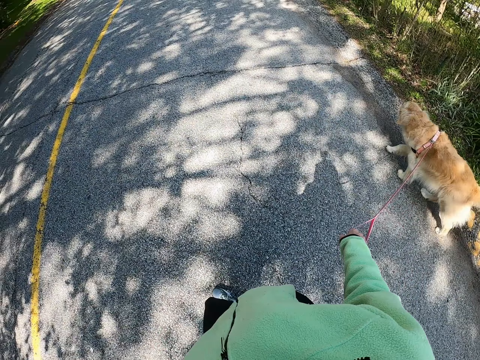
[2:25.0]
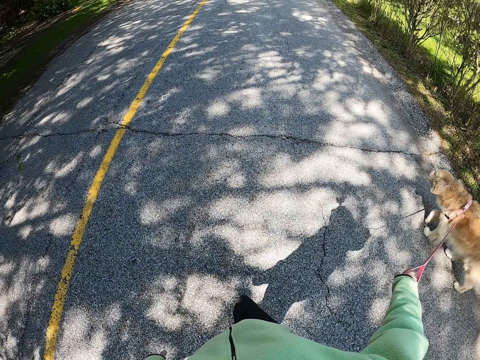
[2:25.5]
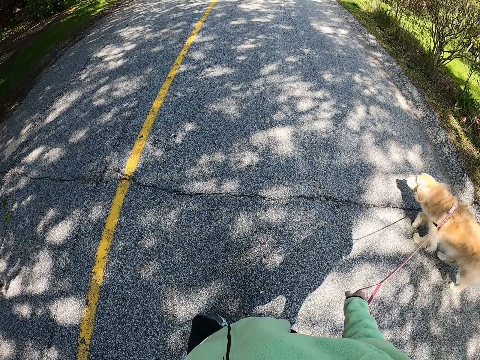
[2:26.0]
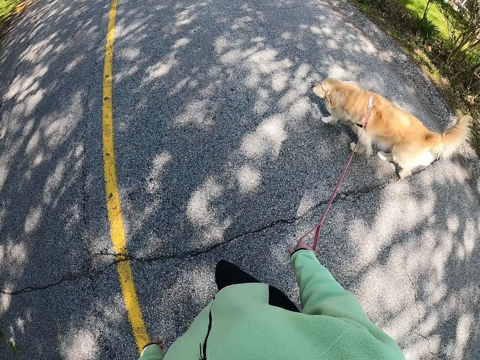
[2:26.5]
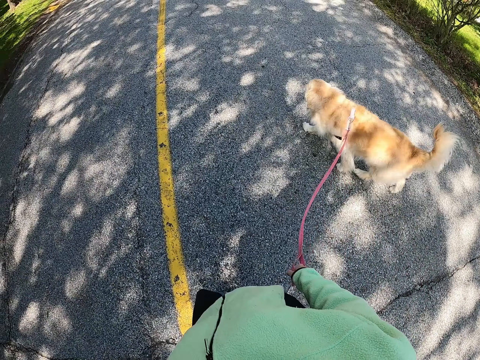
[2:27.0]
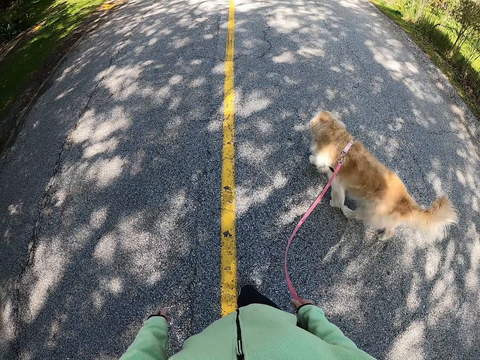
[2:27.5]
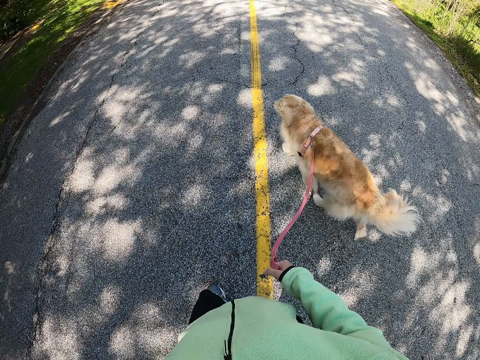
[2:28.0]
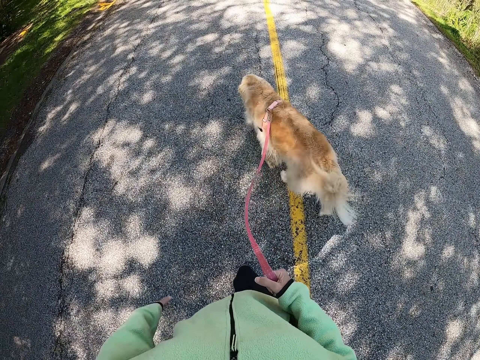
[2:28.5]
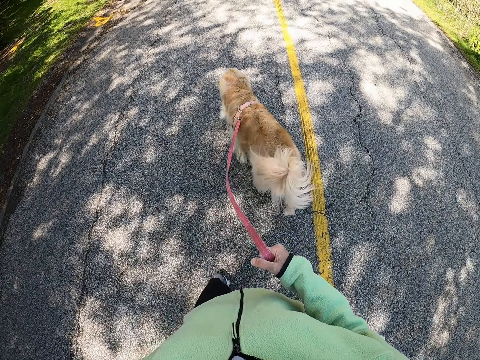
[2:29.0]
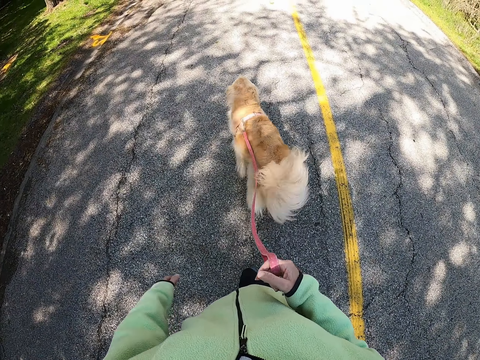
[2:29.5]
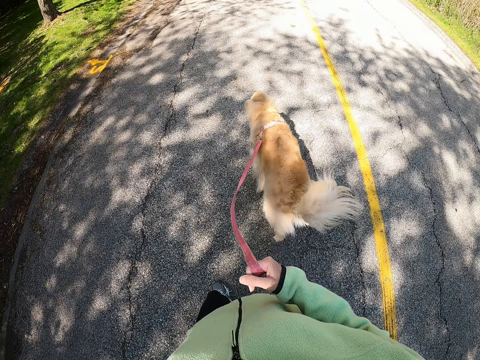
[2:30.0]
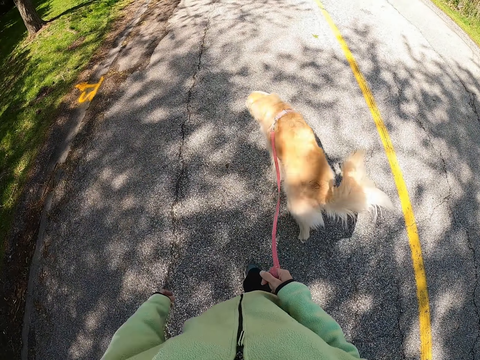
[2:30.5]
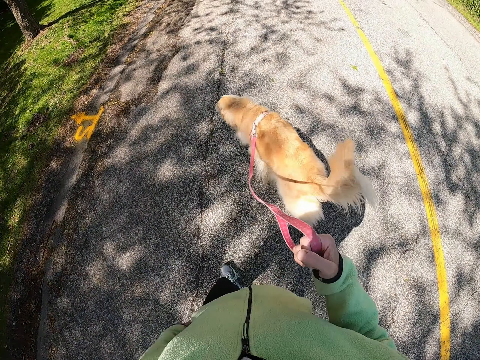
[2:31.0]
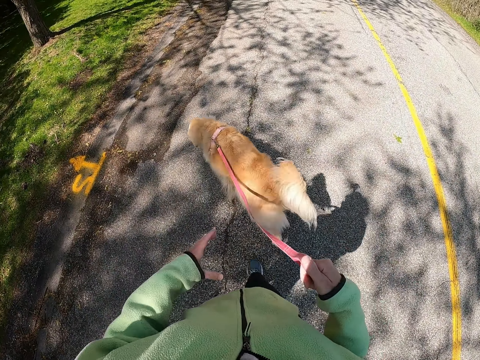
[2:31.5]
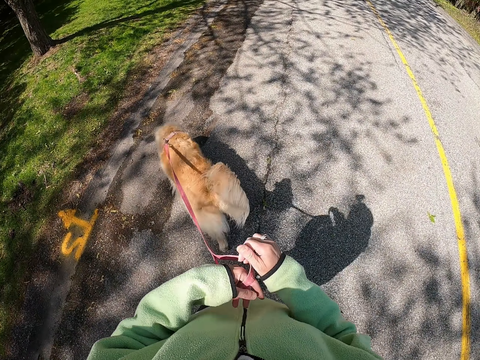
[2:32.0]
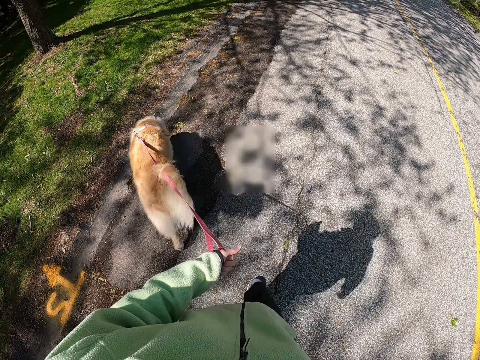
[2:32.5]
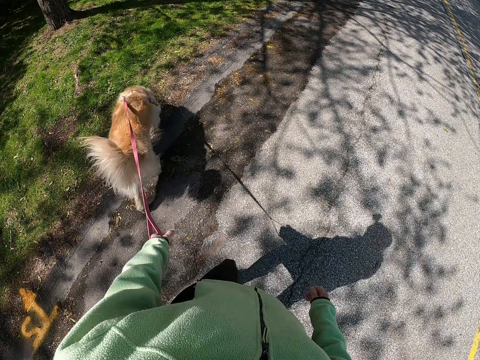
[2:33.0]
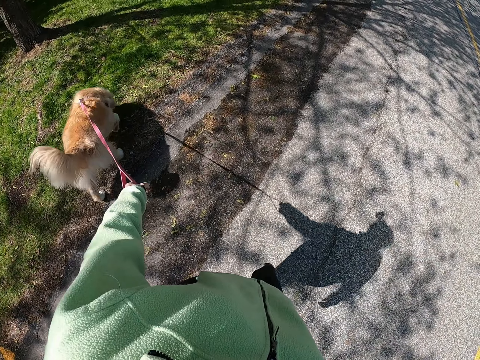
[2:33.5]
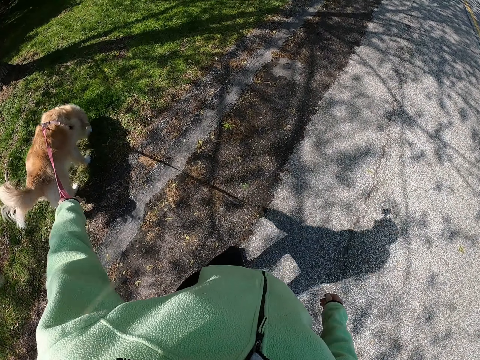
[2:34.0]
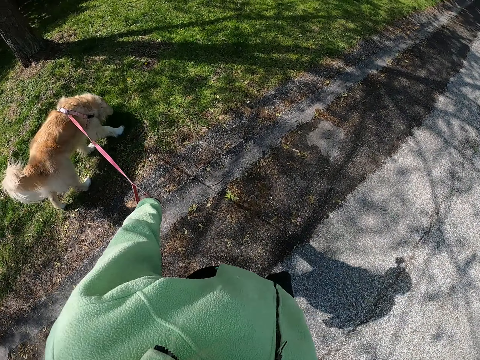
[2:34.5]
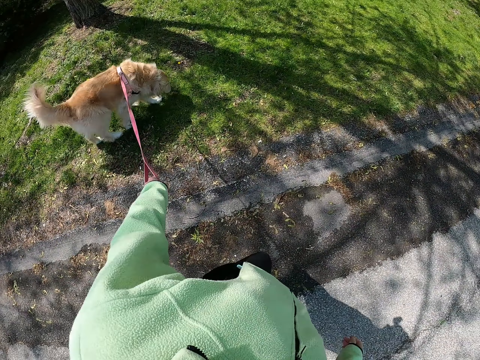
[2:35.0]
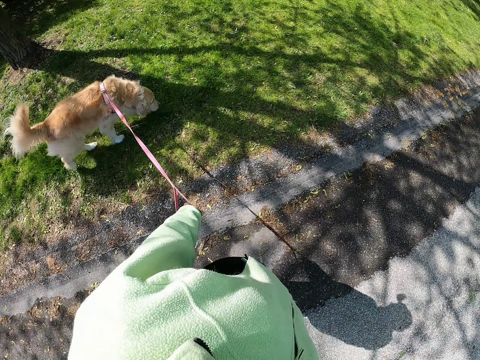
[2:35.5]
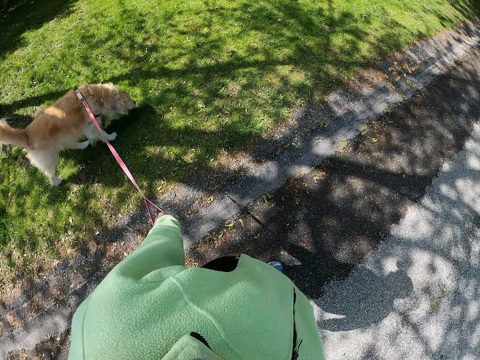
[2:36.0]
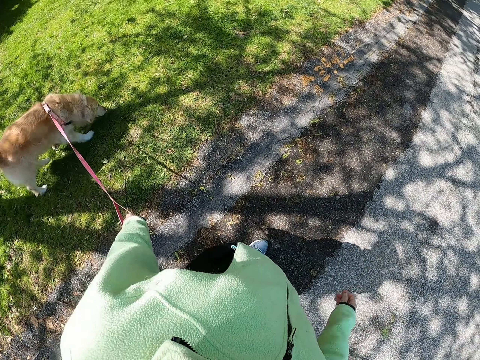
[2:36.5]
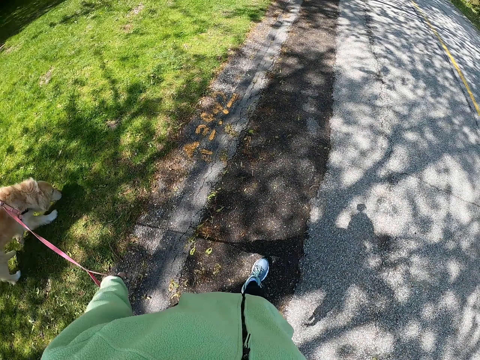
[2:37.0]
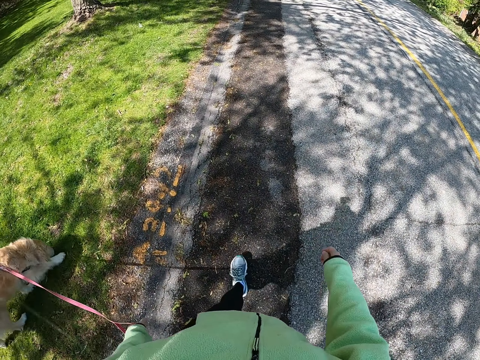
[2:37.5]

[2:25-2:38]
The camera wearer crosses the road. They walk along the road with the dog.

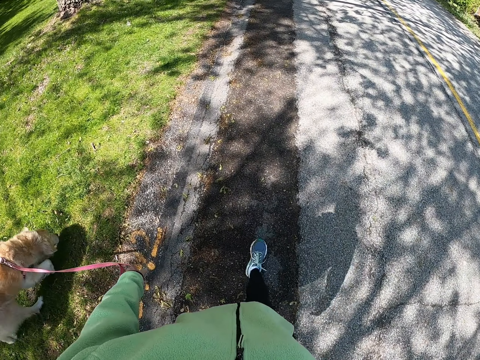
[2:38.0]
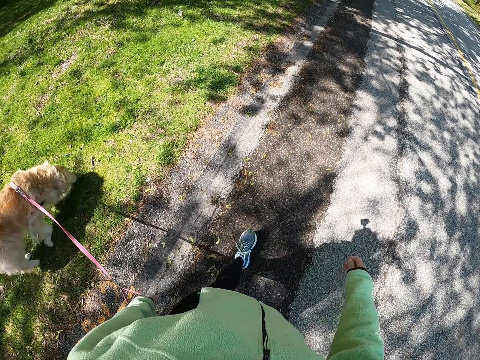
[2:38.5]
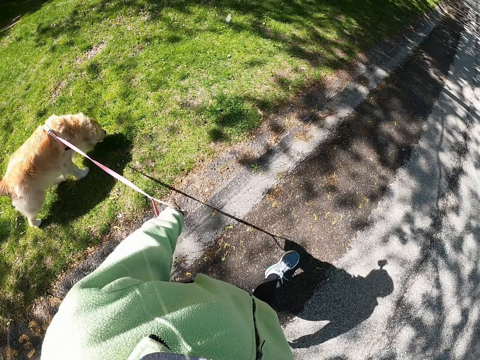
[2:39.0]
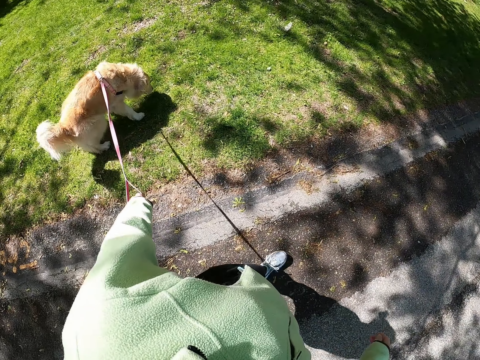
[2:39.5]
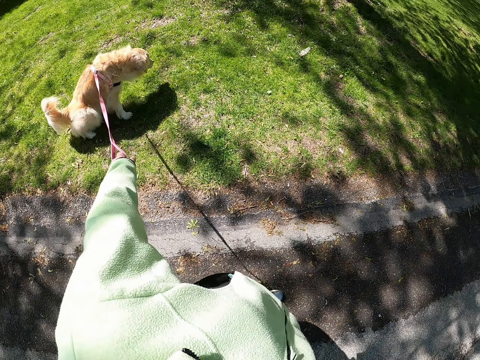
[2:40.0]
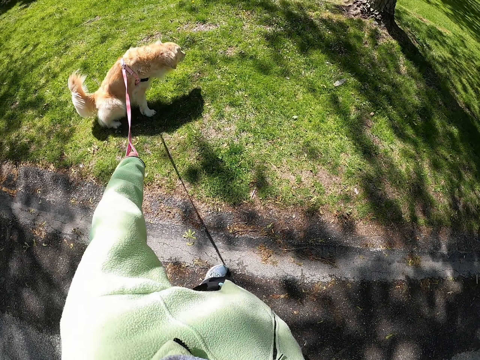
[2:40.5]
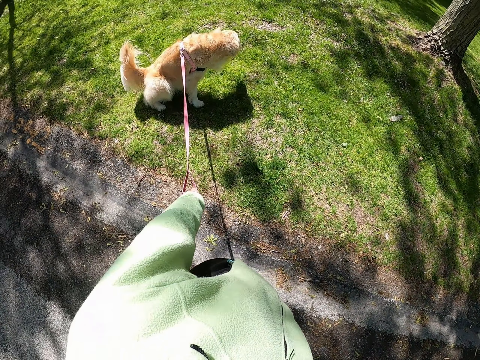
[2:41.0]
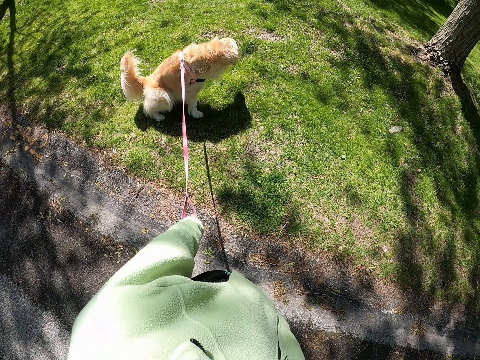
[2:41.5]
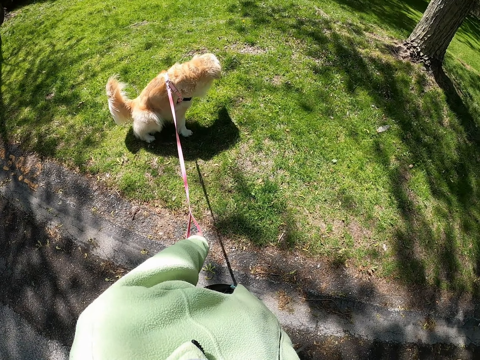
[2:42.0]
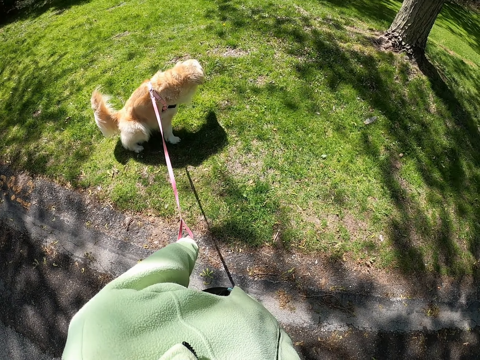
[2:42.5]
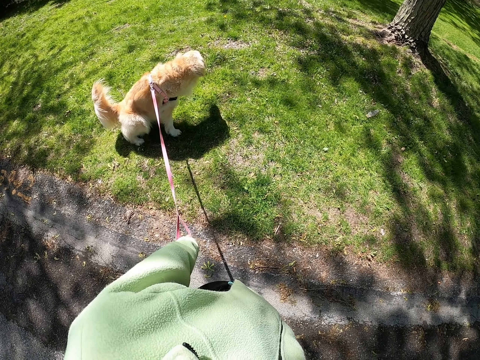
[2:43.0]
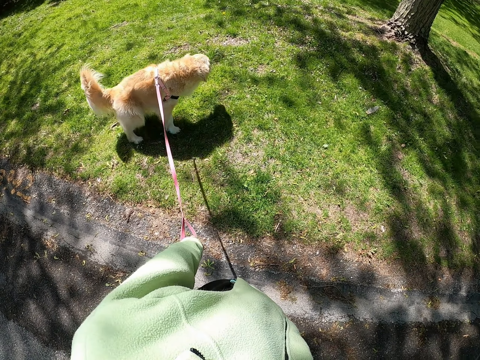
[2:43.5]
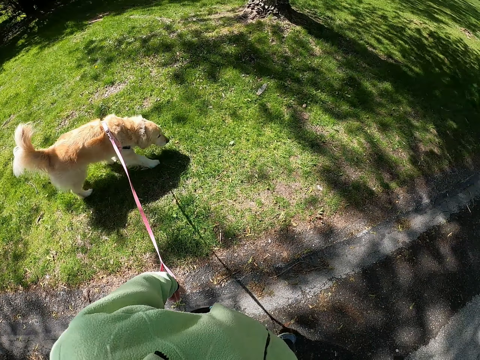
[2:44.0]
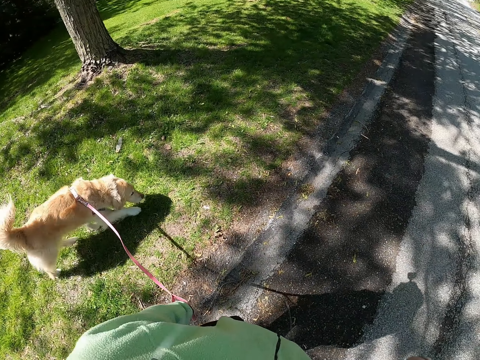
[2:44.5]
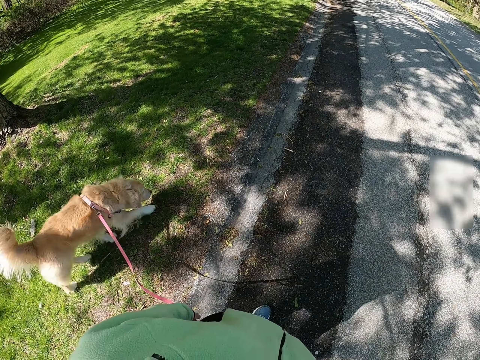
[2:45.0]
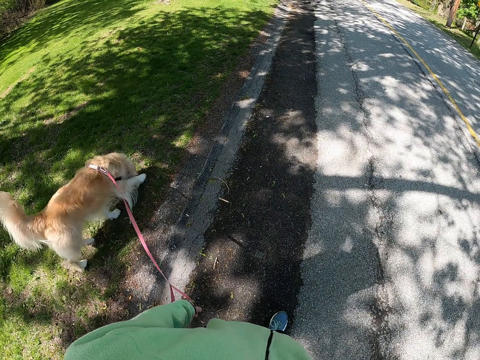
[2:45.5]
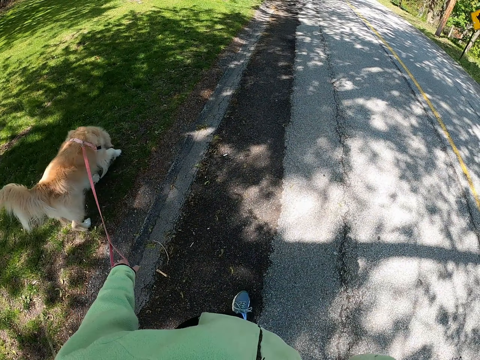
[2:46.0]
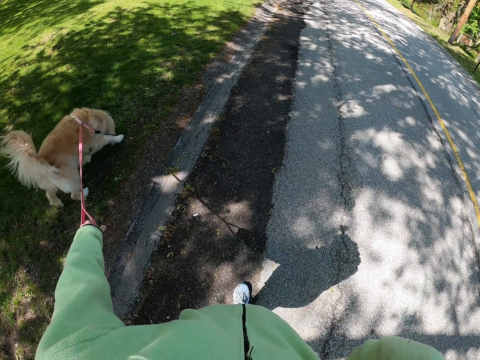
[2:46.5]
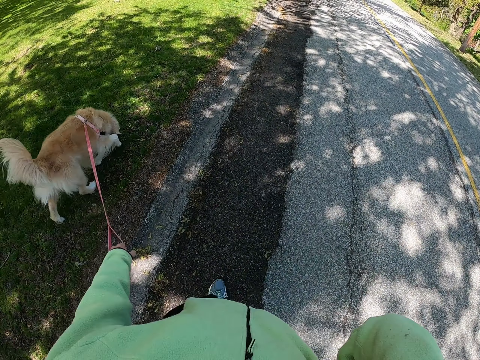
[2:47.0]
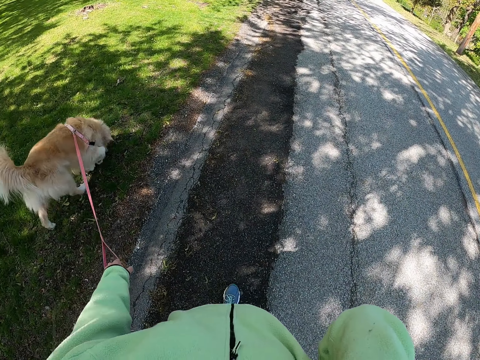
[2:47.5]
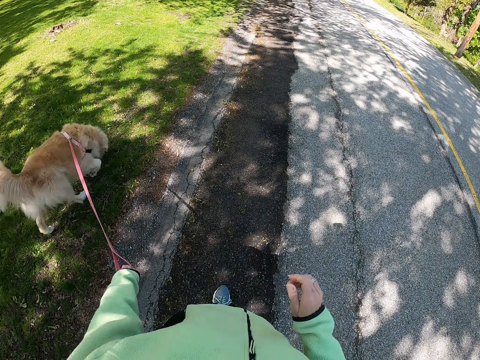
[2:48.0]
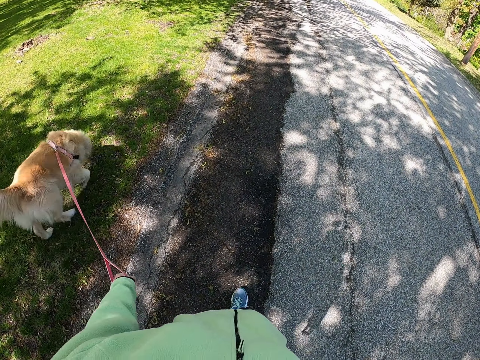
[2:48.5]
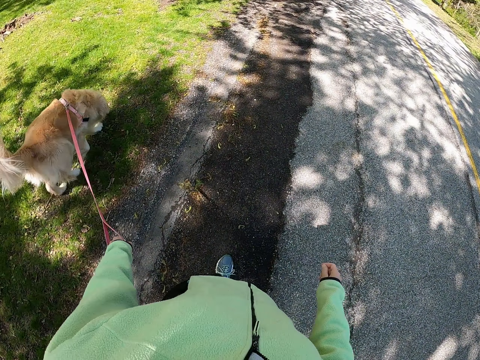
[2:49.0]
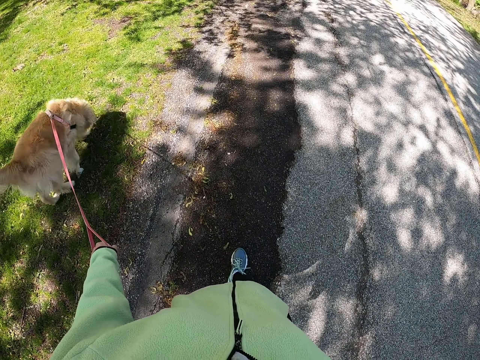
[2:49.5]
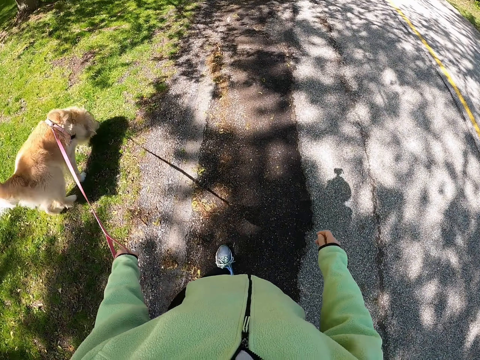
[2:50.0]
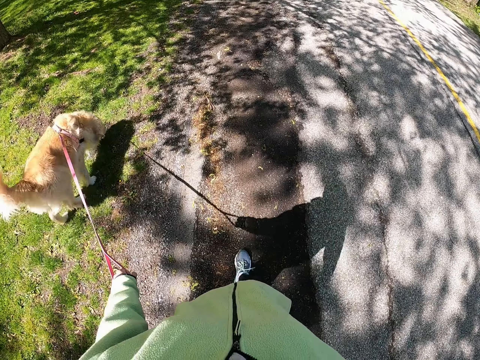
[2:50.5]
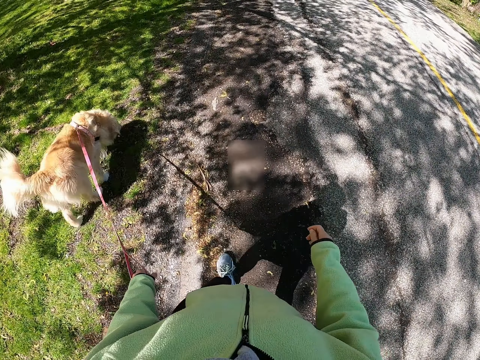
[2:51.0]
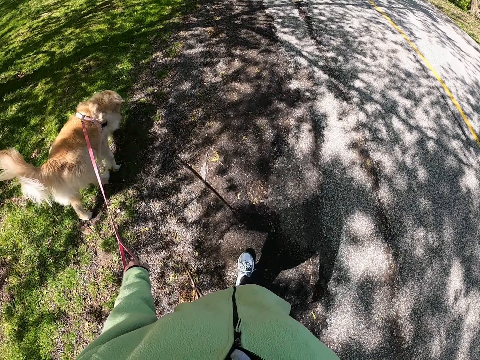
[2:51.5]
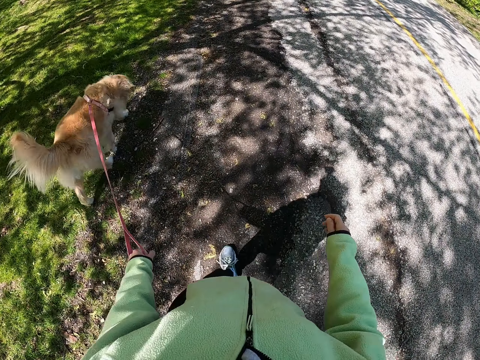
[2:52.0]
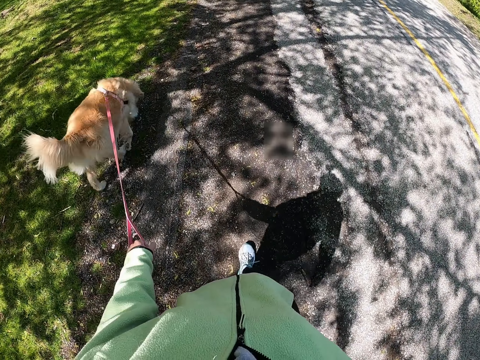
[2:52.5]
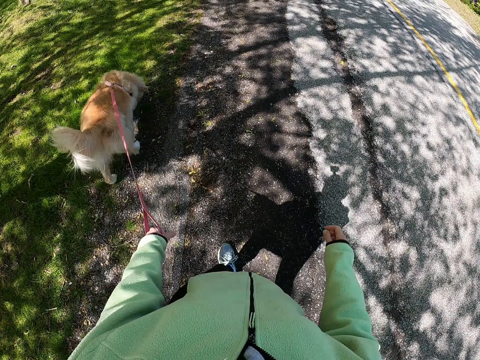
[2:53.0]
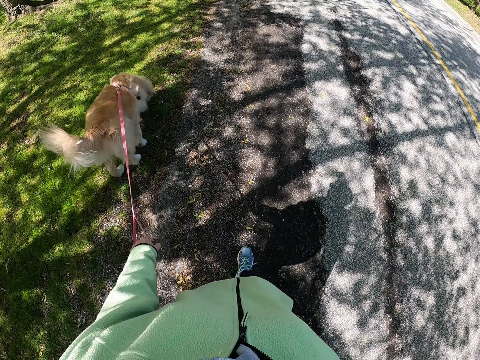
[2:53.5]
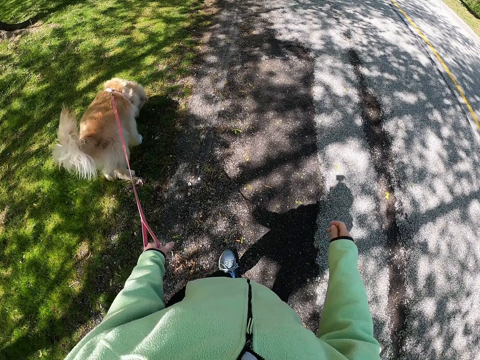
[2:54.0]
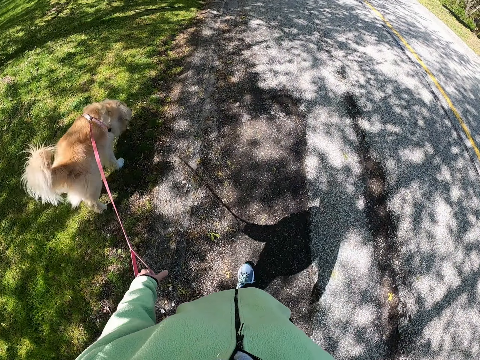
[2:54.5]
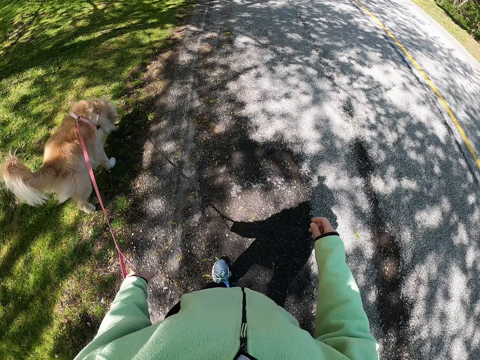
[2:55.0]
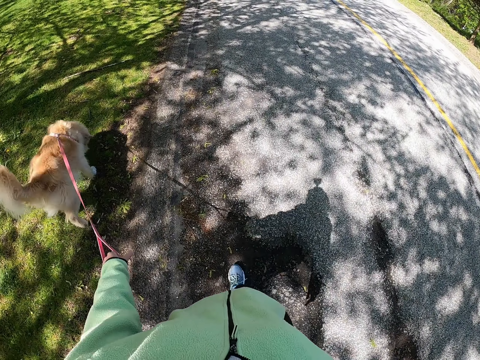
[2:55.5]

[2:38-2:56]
The camera wearer looks at the dog. They walk along the road with the dog.
